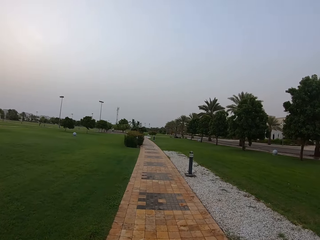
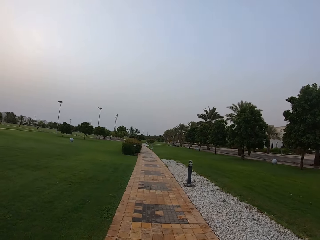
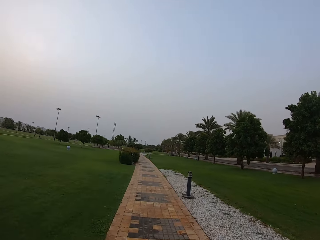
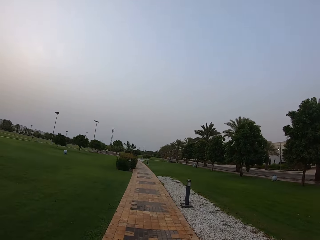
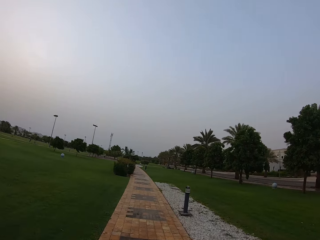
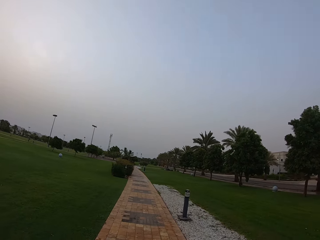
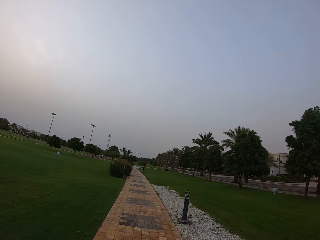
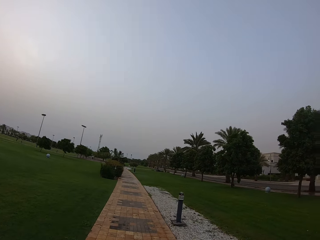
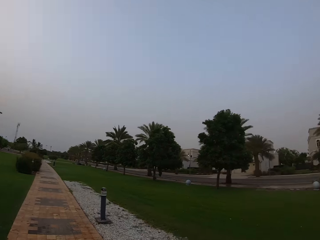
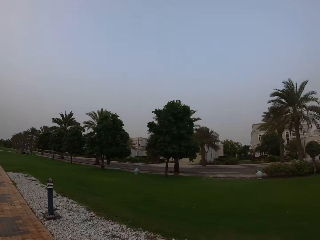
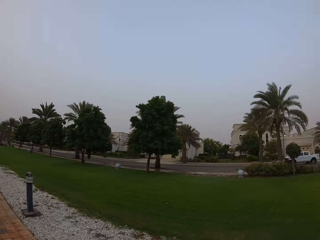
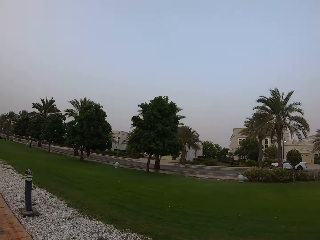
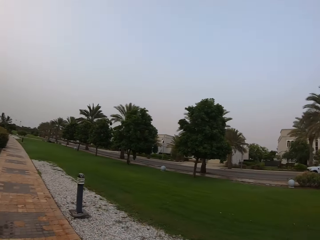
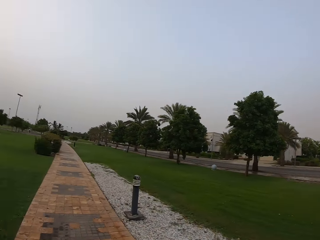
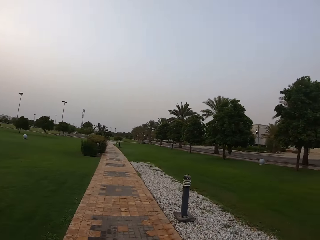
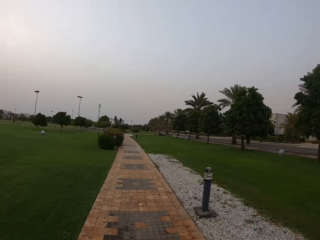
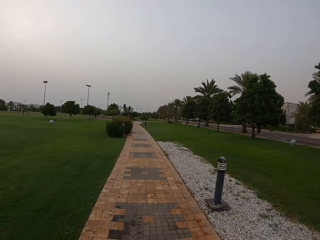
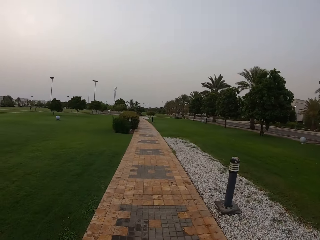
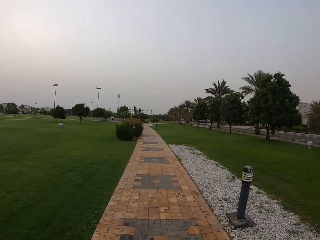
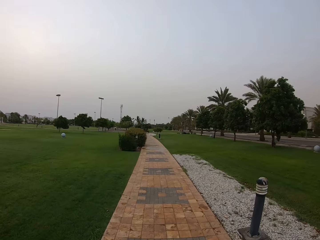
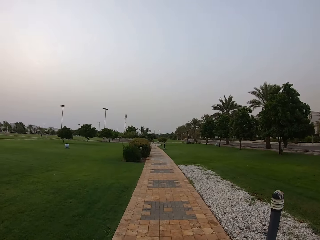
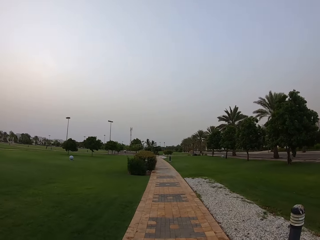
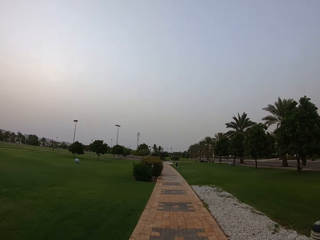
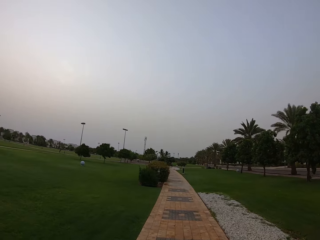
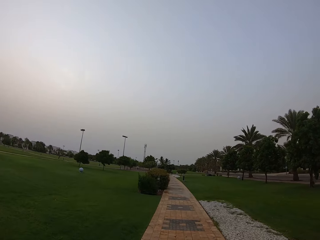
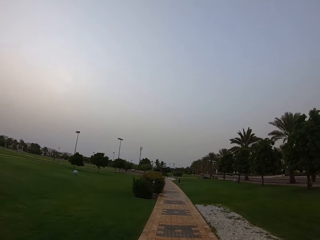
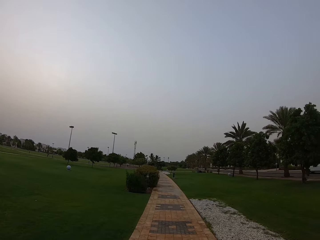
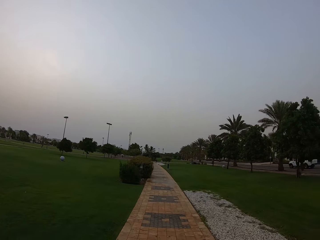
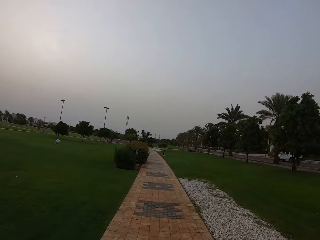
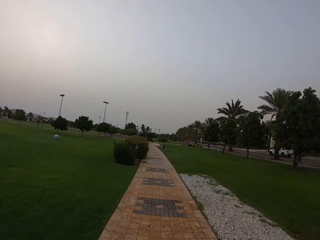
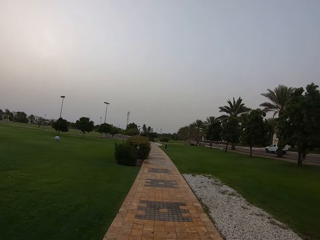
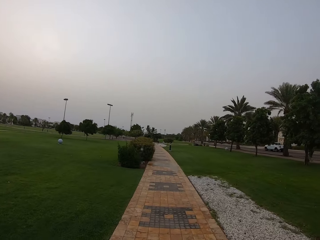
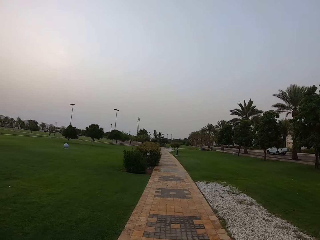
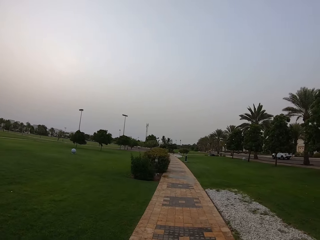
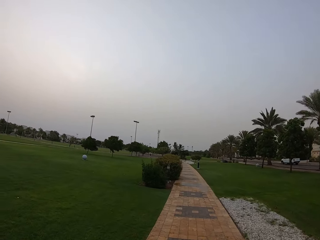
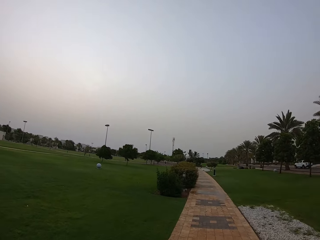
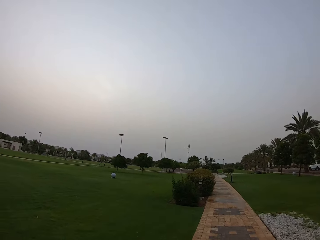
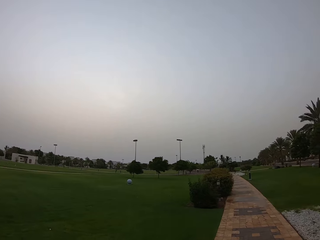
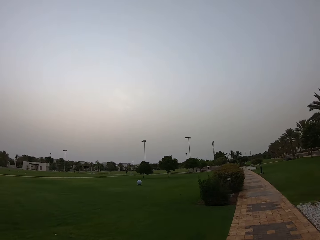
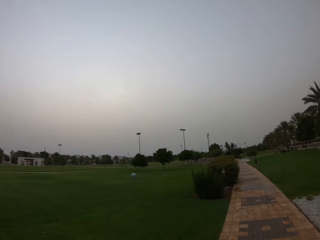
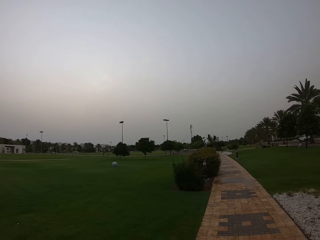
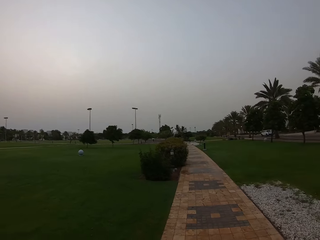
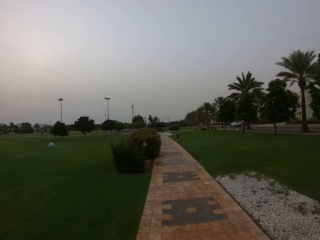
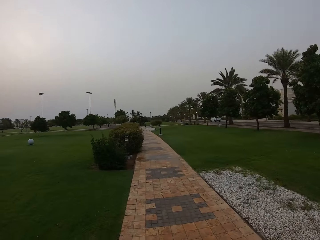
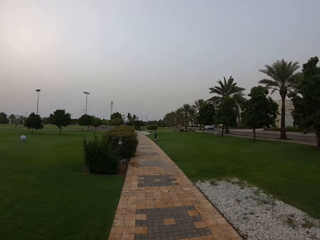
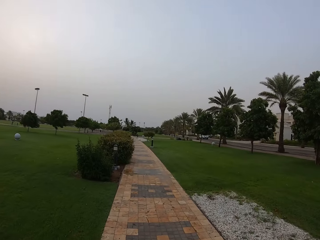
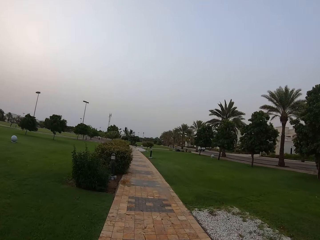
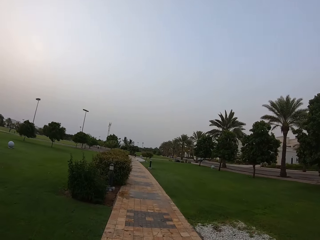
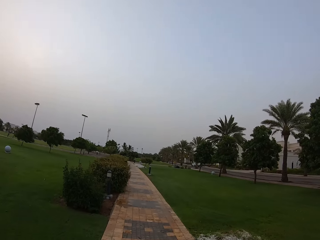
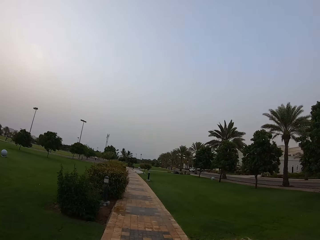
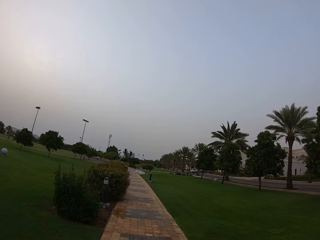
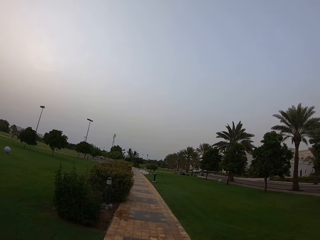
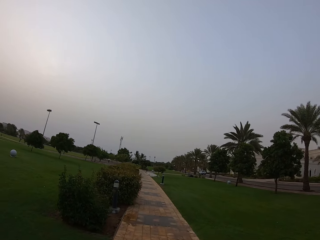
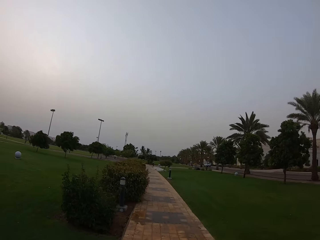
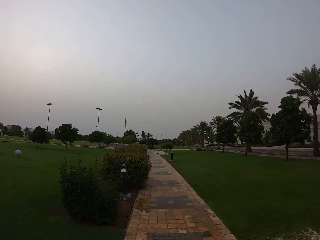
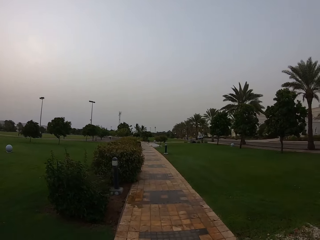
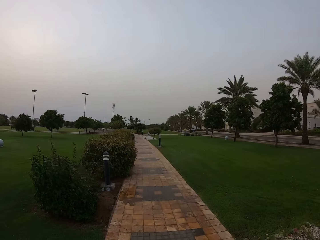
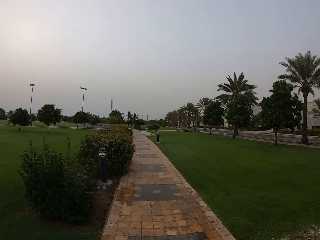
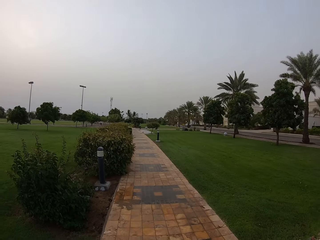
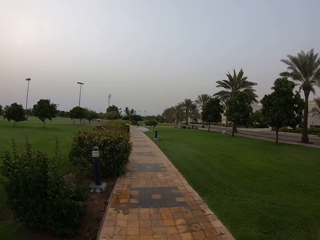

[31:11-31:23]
The camera wearer looks at the road. They walk on the walkway. They look at the vehicle.

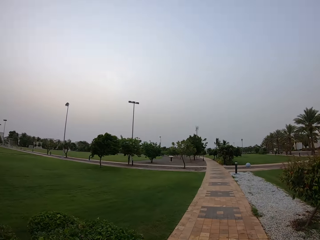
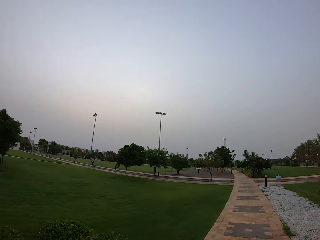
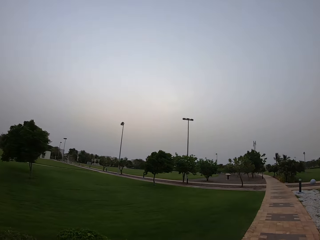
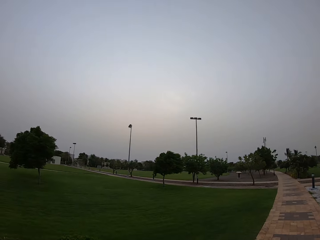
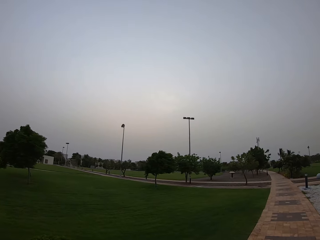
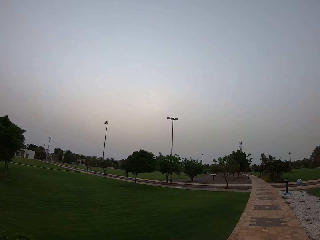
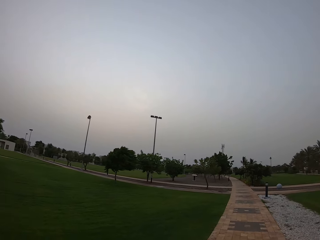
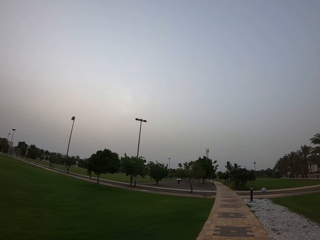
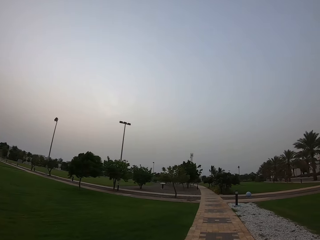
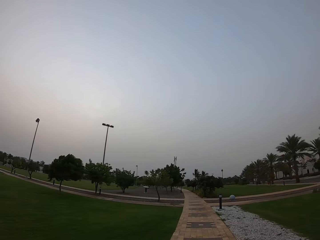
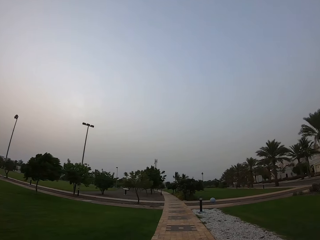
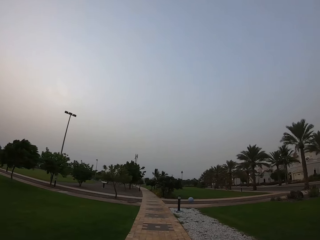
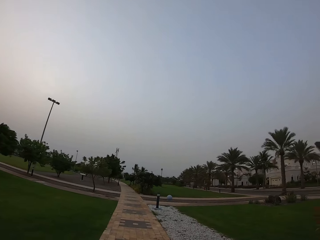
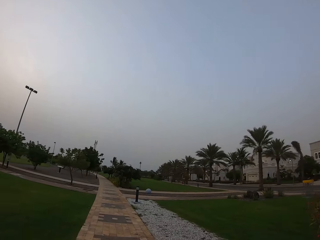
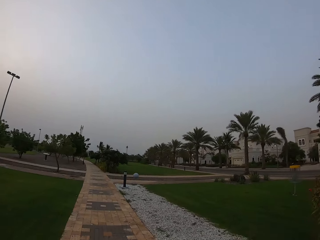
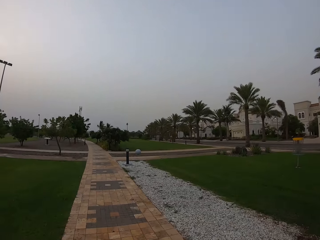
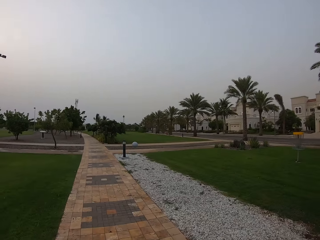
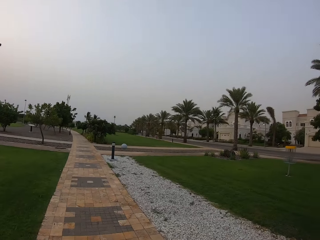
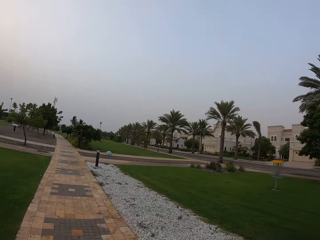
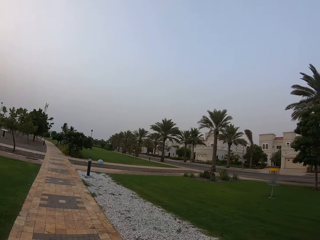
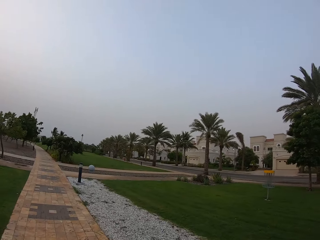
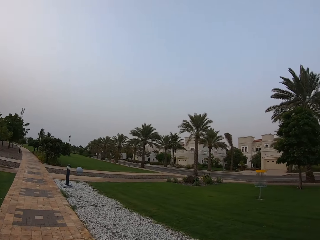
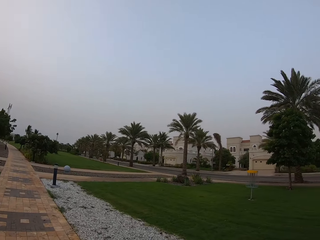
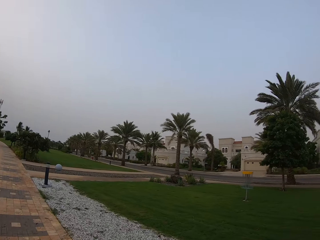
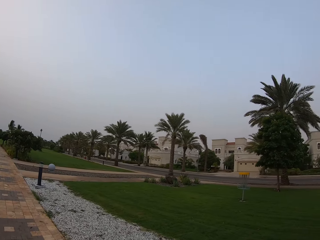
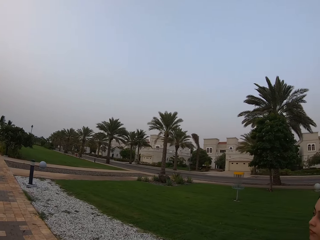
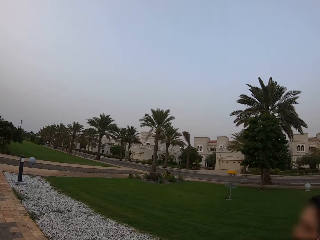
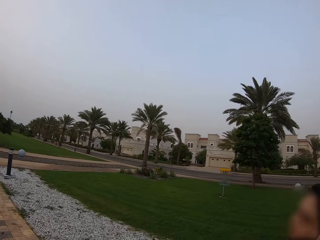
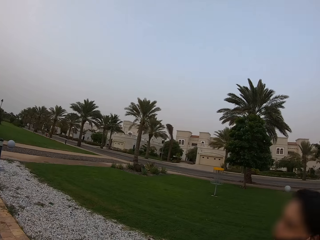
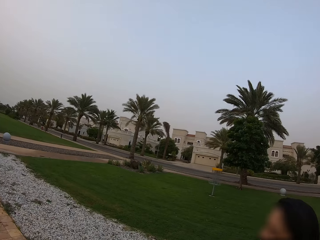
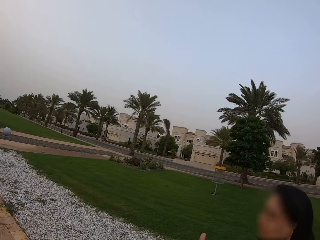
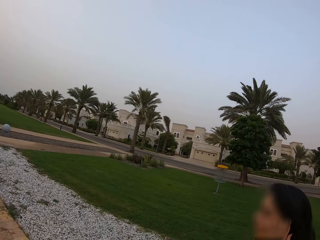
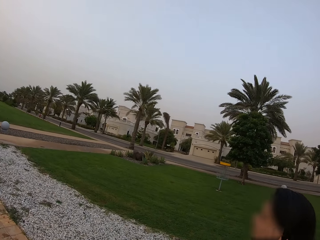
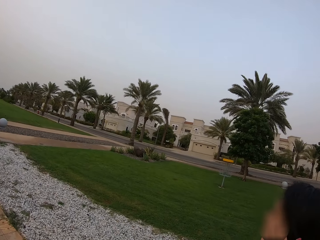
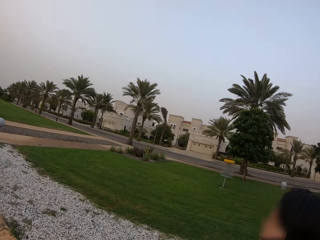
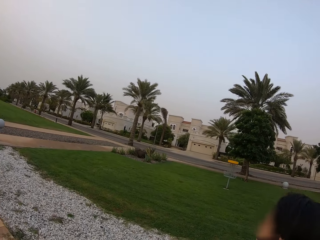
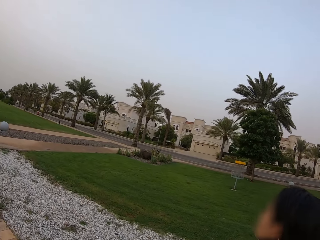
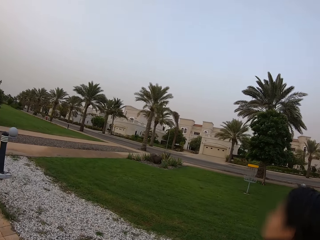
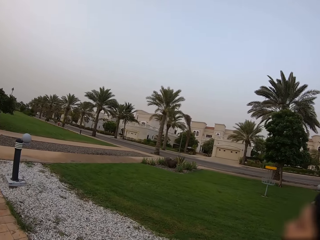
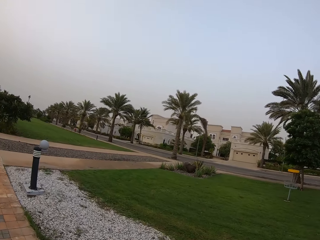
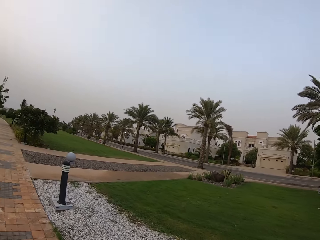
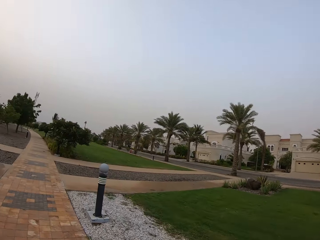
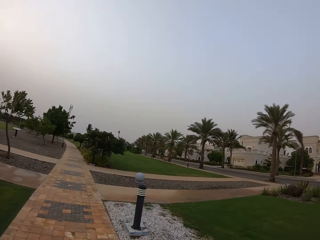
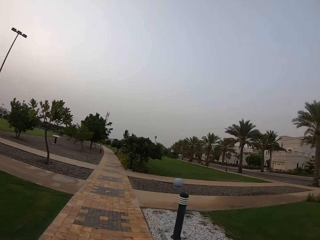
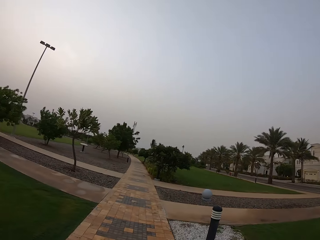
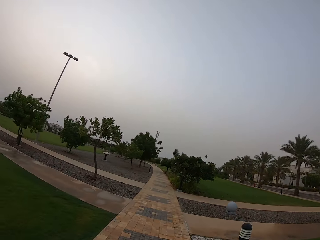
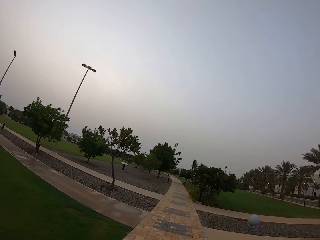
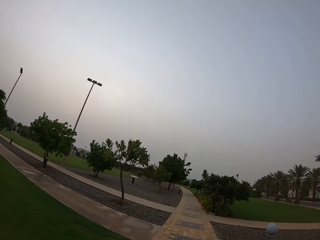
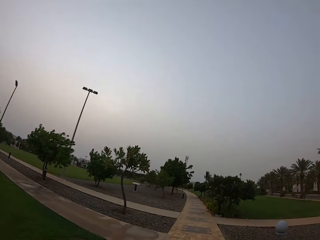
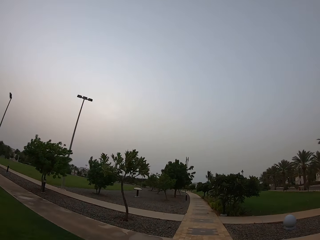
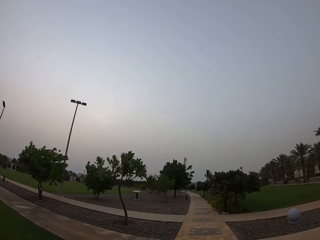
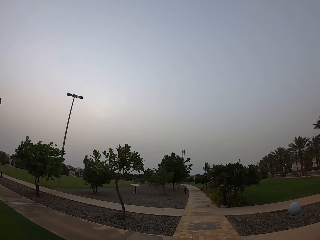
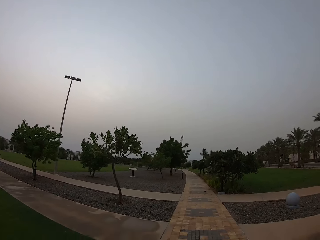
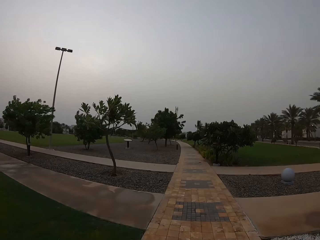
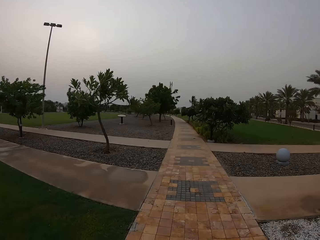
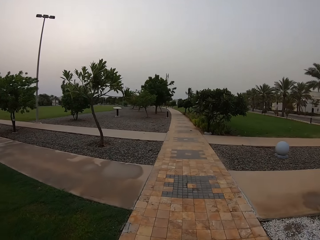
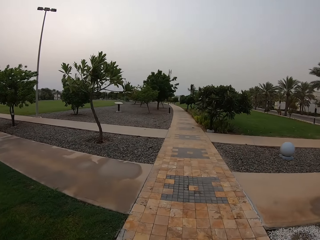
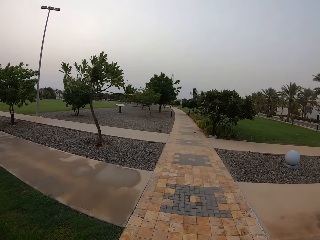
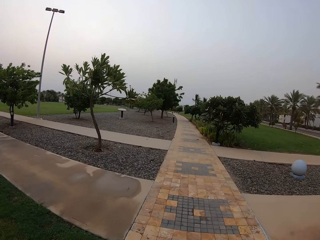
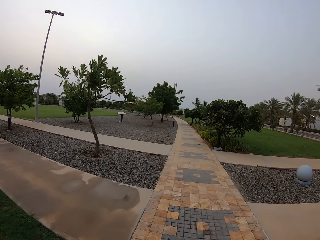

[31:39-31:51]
The camera wearer looks at the trees. They walk beside a lady on the walkway. They look at the lady. They walk on the walkway.
